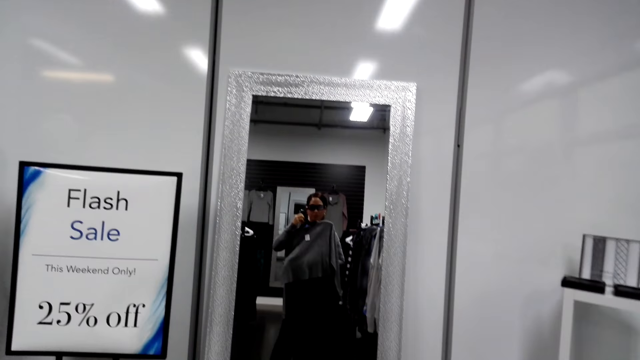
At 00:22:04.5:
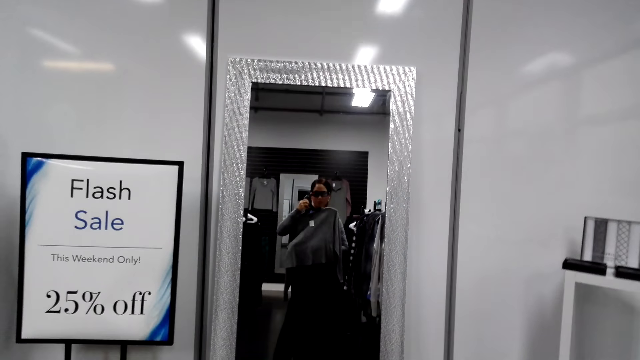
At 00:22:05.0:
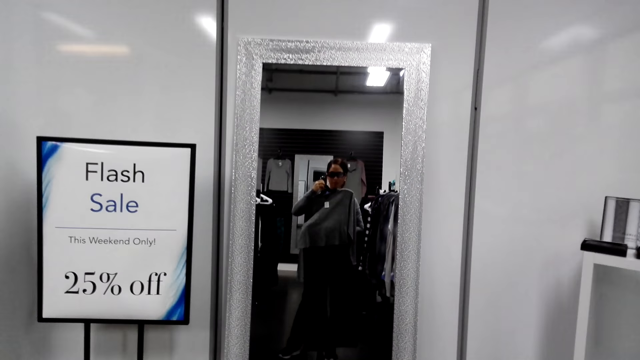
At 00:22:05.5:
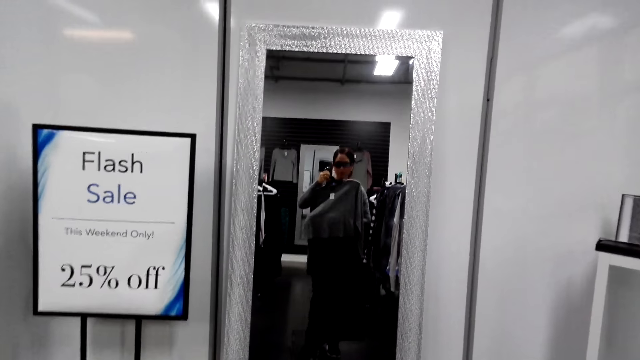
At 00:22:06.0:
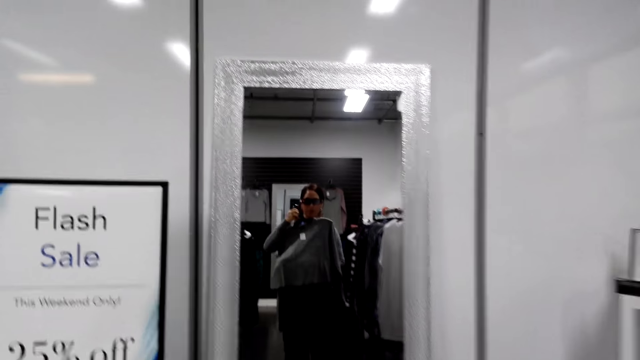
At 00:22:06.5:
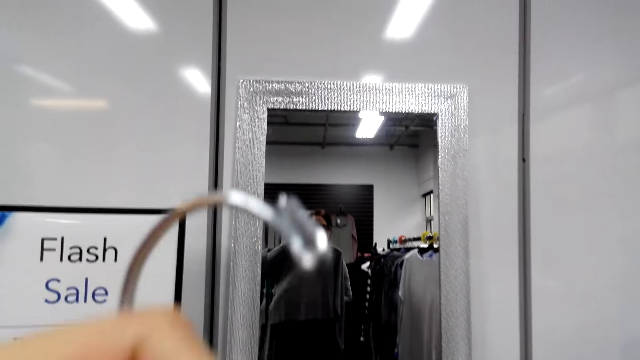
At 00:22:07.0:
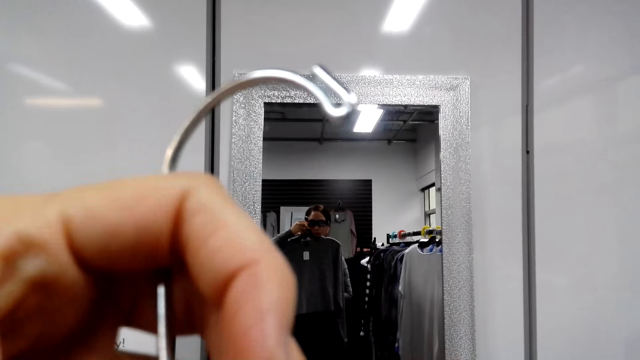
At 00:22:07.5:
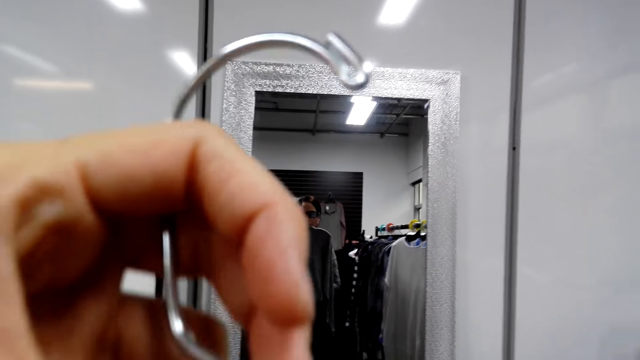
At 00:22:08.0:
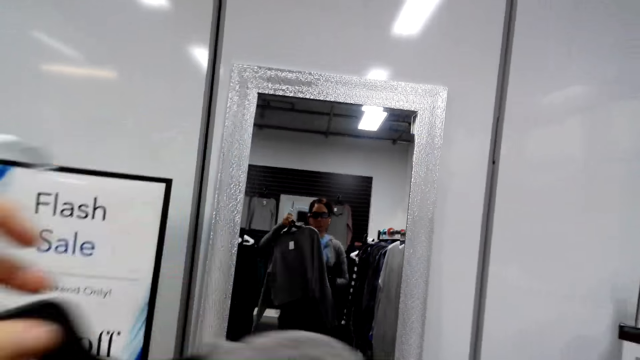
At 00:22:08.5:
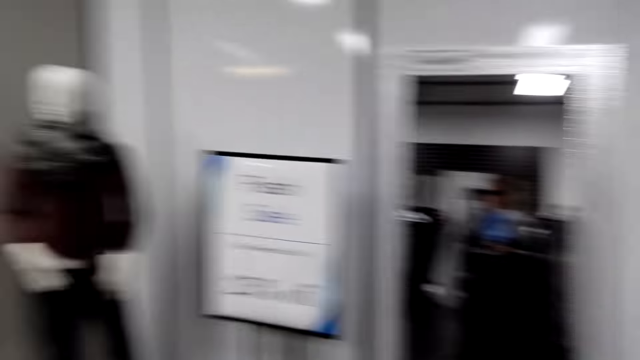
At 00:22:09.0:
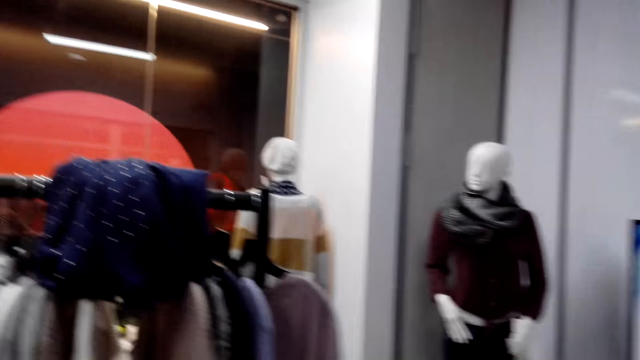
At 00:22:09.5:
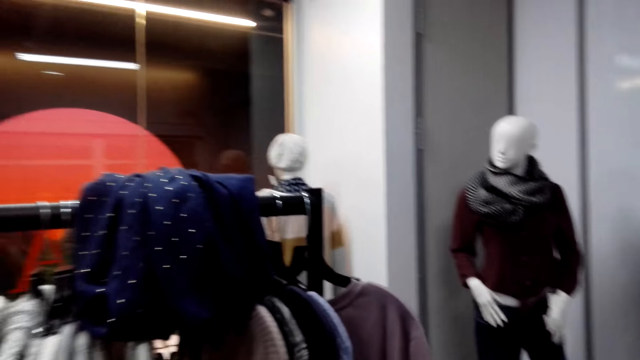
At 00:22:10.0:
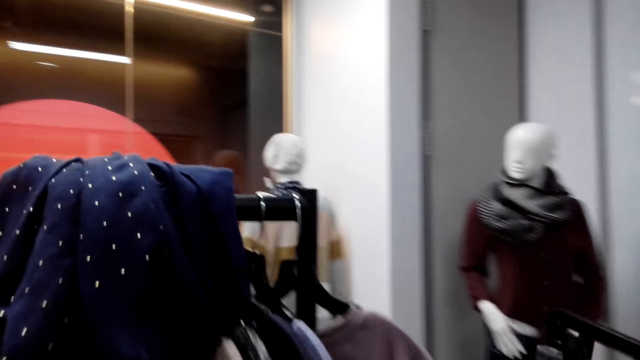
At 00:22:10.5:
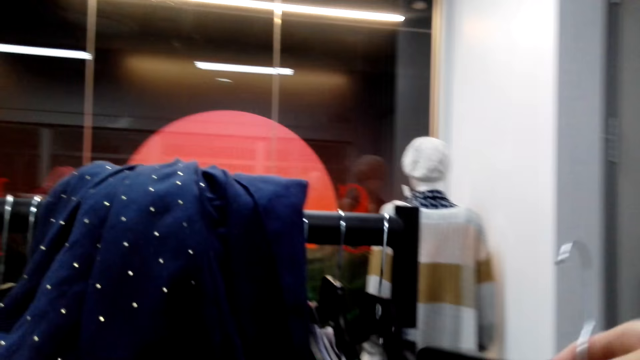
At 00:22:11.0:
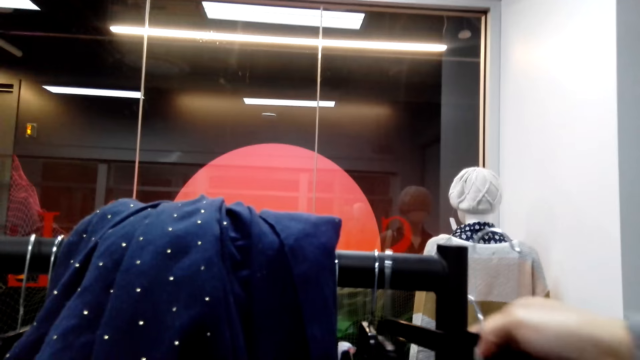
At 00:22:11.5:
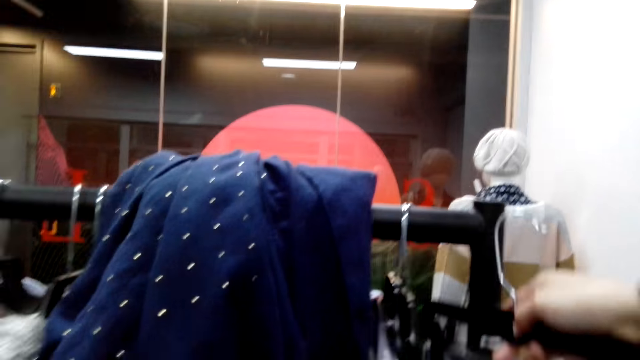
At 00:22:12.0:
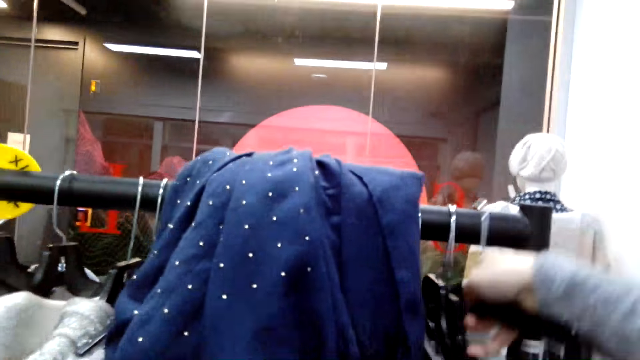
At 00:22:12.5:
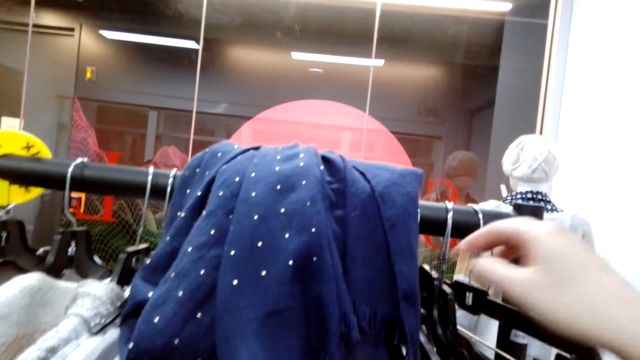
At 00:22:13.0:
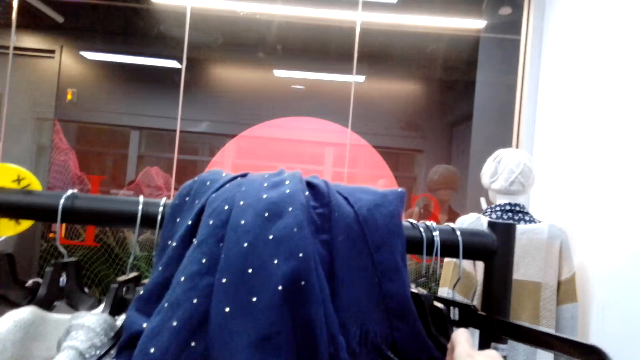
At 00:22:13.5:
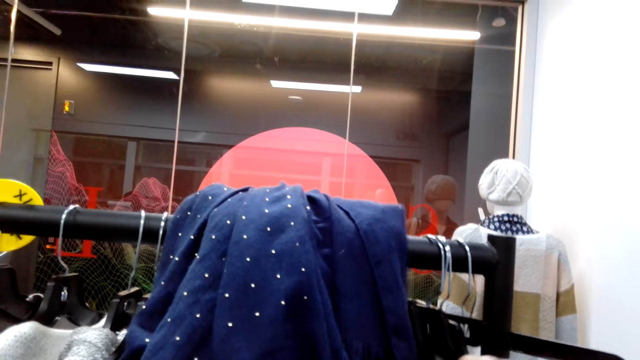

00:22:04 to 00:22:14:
The camera wearer looks at the two clothes using a mirror. They put back the jeans on a hanging bar.

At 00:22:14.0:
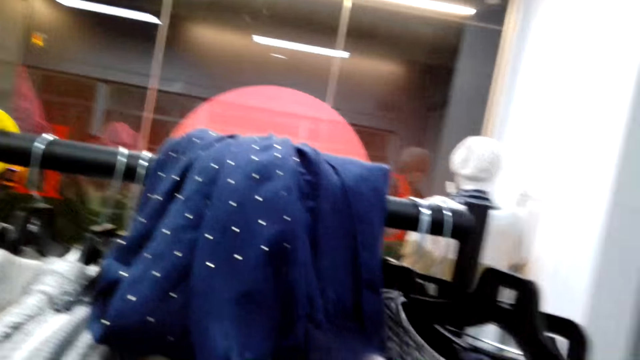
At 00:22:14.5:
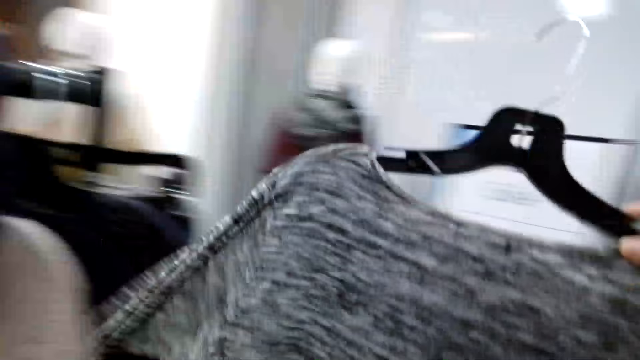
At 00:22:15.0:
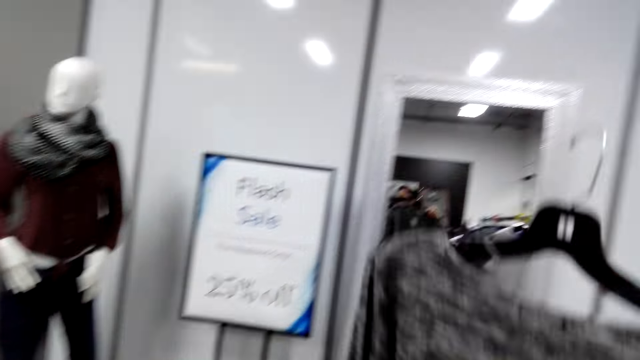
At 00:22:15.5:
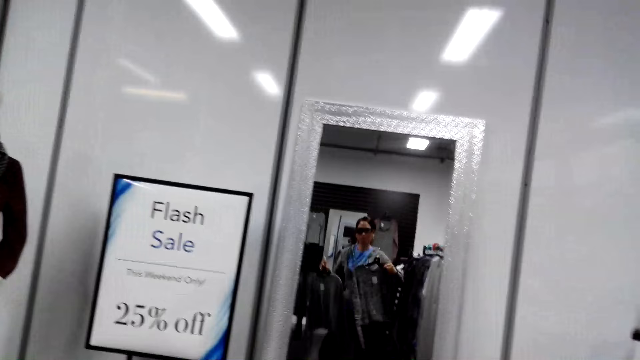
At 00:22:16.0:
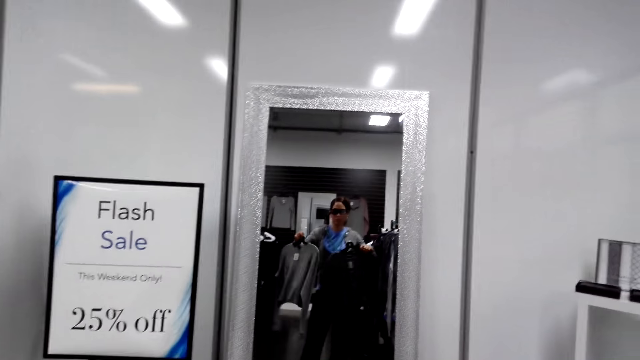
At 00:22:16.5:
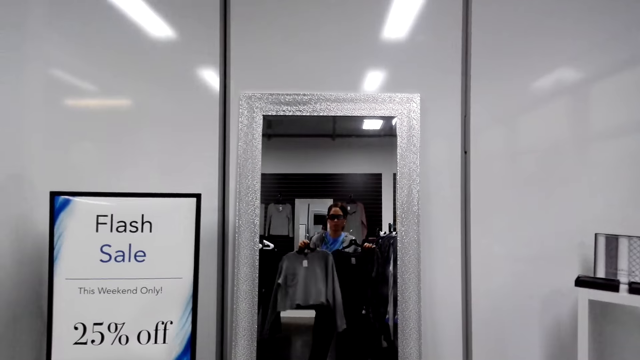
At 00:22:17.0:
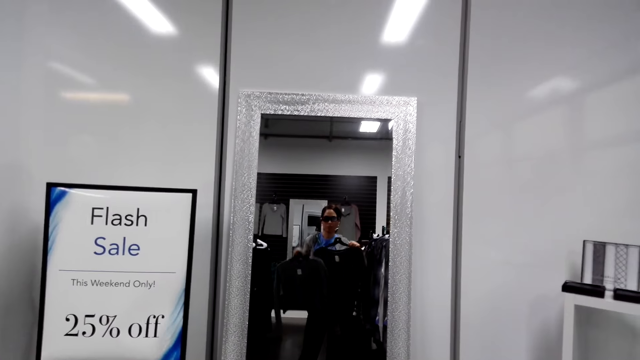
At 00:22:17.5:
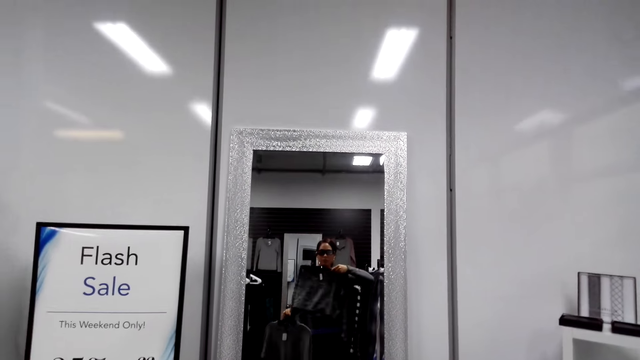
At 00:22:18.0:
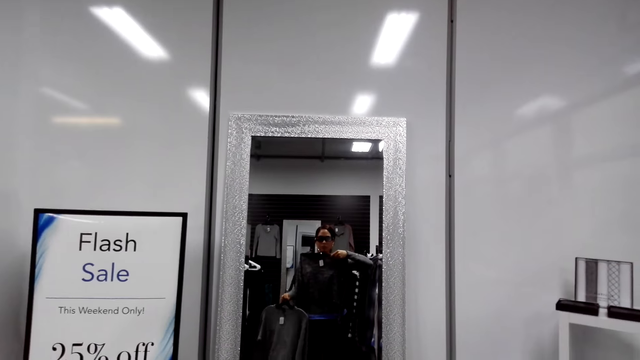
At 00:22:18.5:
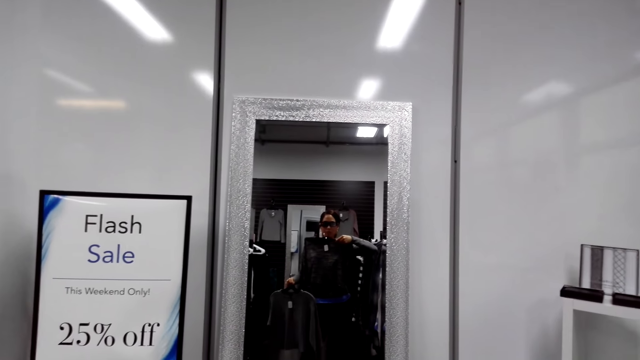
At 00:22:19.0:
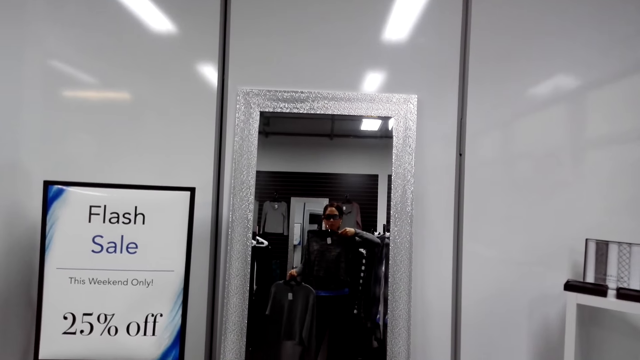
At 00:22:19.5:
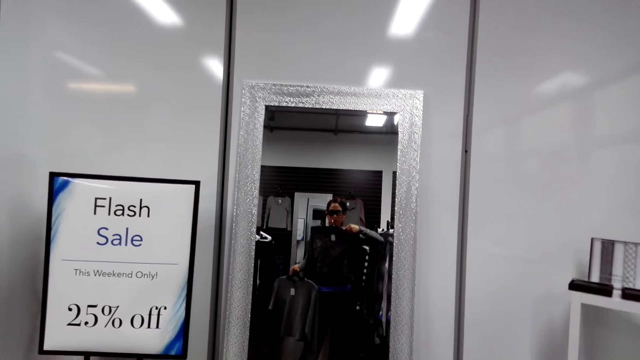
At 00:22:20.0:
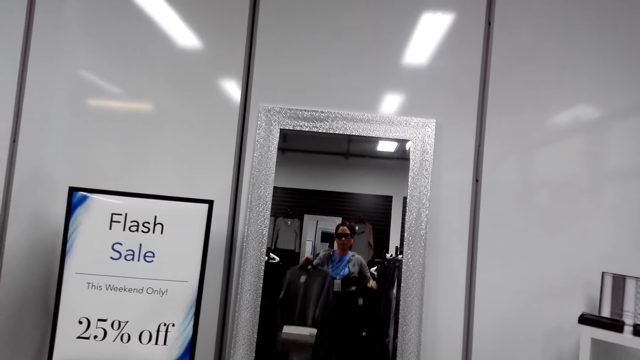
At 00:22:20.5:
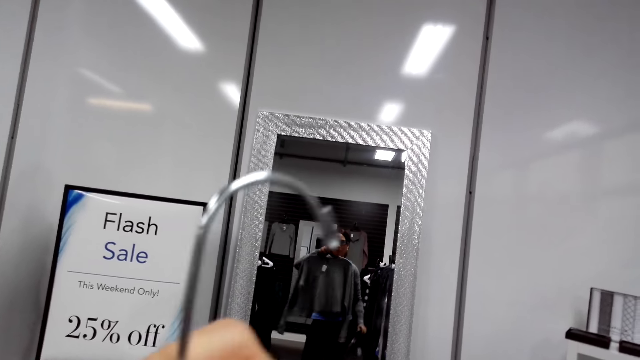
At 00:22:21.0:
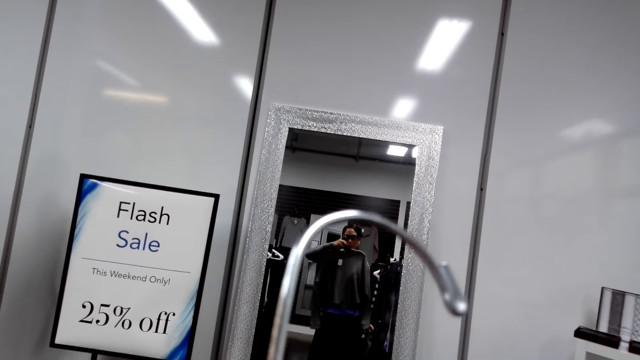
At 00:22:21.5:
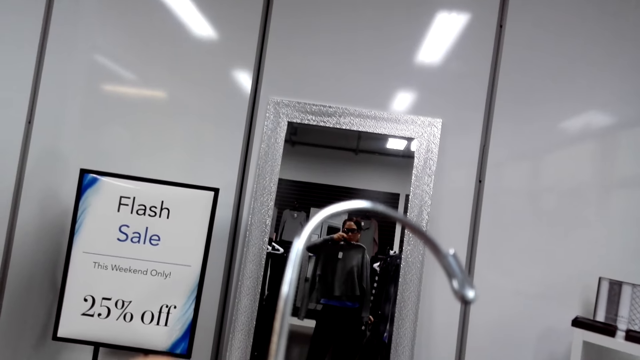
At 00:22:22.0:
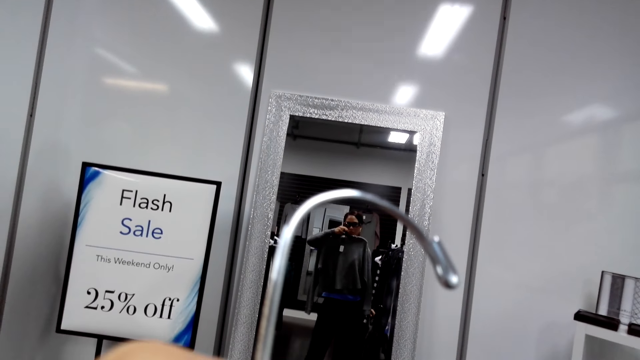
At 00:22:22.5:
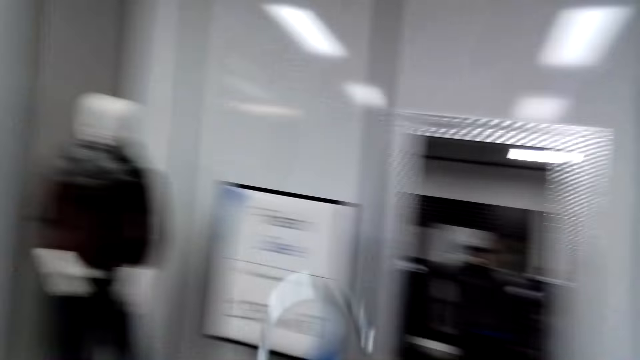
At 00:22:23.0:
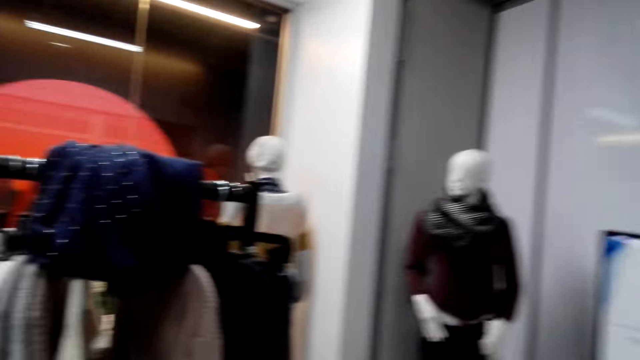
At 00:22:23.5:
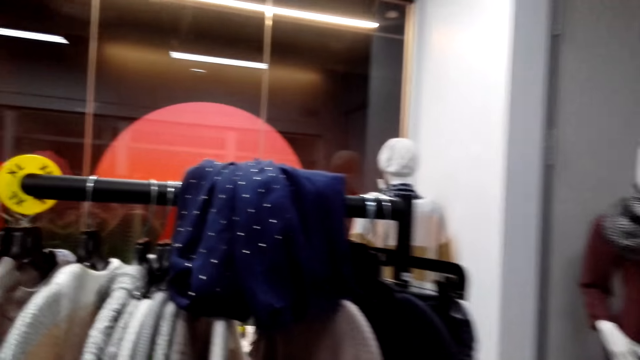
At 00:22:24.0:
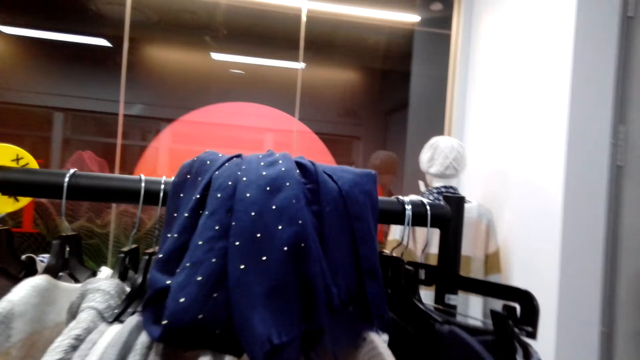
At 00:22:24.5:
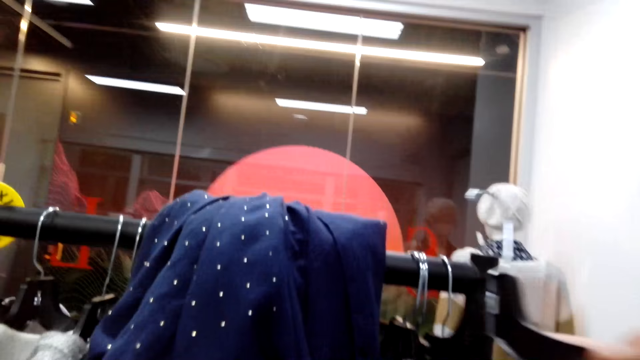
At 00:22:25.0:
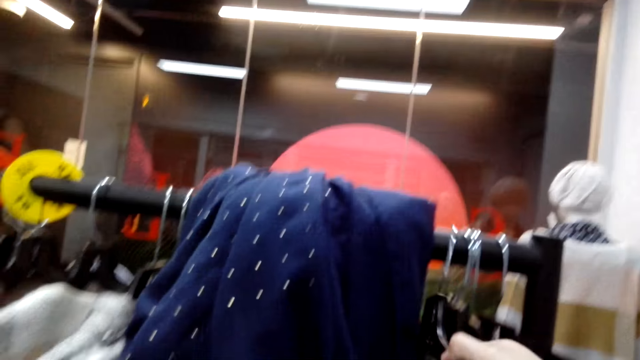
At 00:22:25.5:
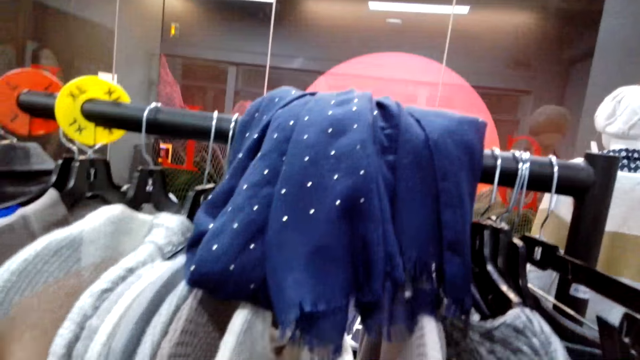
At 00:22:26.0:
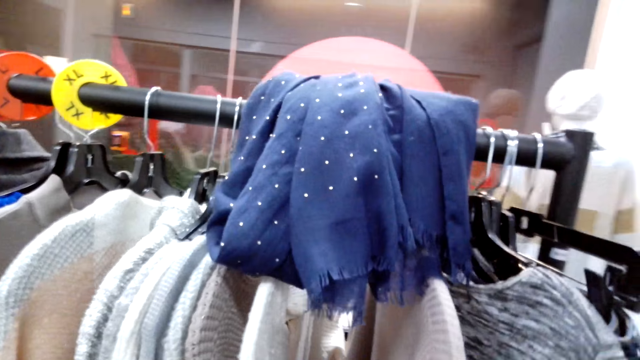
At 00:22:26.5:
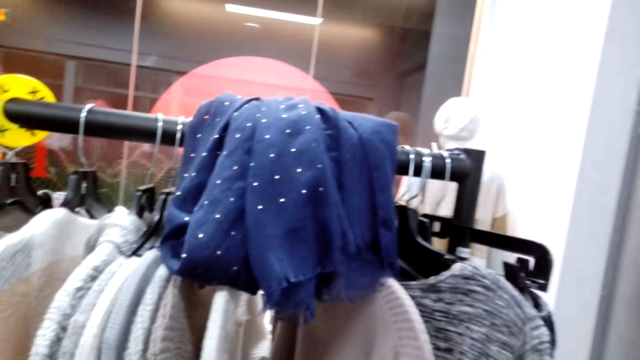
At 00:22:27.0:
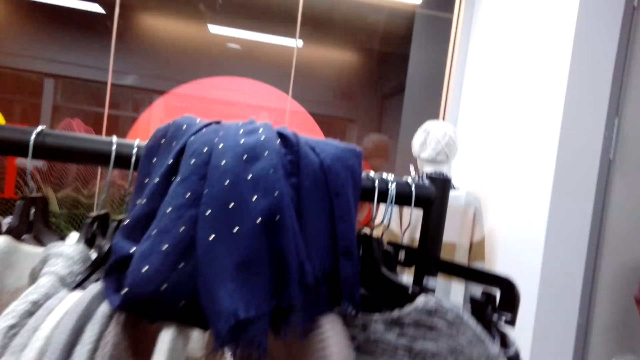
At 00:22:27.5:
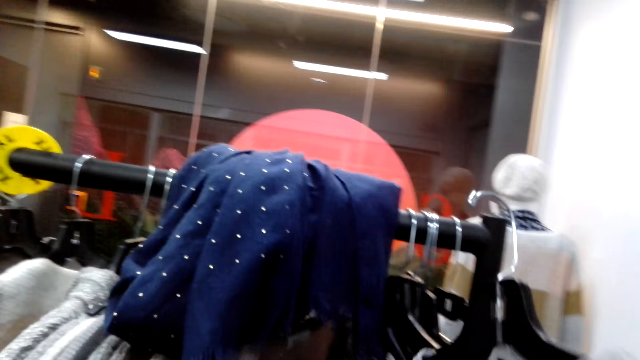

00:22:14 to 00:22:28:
The camera wearer picks up a cloth from the hanging bar. She looks in the mirror. She compares the two cloths. She lifts the cloth in her right hand. She lifts the cloth in her left hand. She puts back the cloth in the hanging bar.
